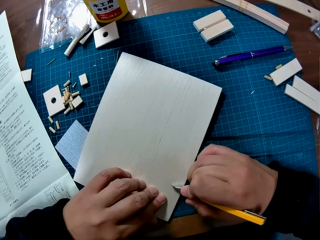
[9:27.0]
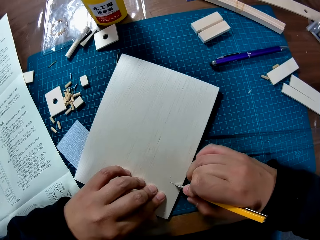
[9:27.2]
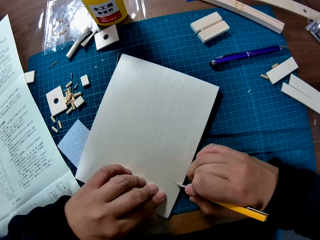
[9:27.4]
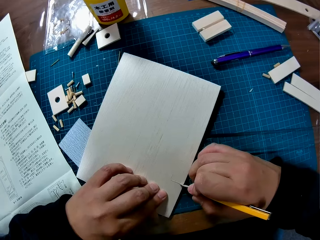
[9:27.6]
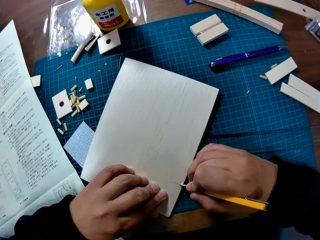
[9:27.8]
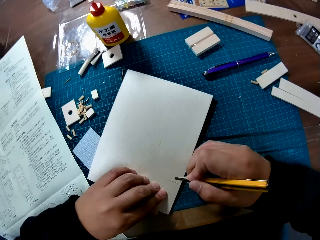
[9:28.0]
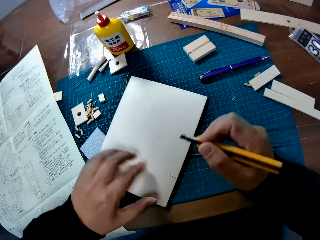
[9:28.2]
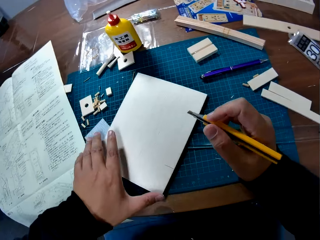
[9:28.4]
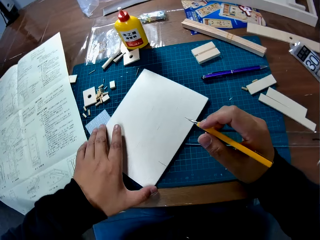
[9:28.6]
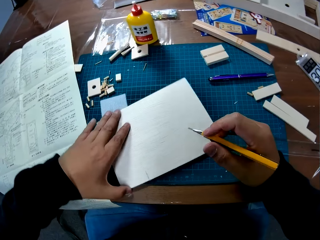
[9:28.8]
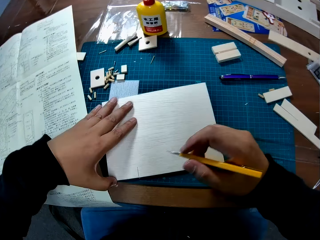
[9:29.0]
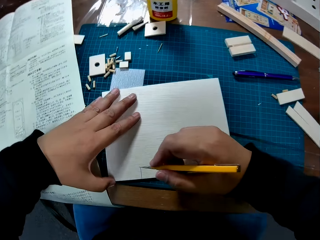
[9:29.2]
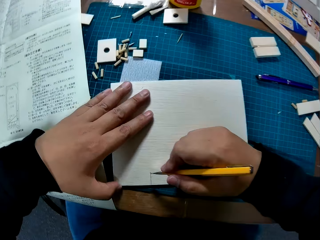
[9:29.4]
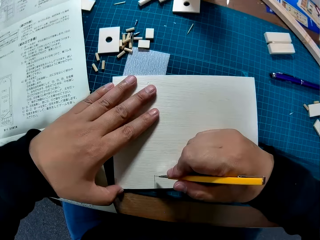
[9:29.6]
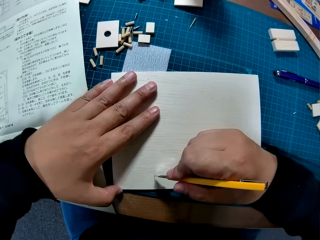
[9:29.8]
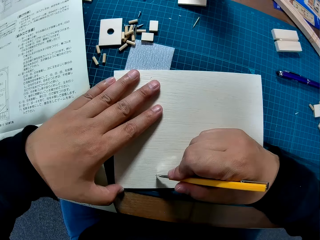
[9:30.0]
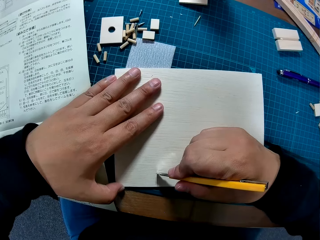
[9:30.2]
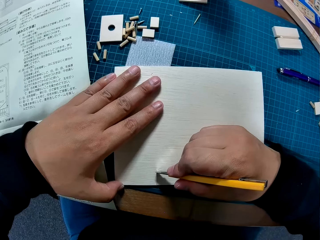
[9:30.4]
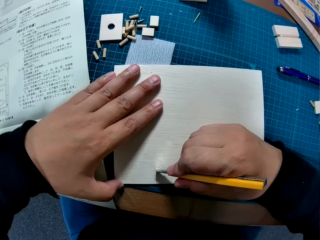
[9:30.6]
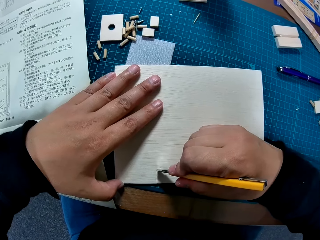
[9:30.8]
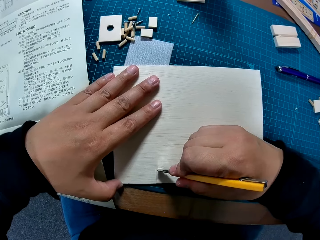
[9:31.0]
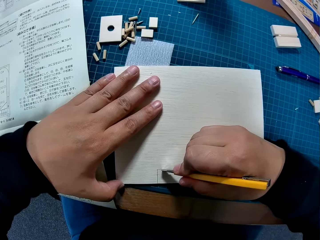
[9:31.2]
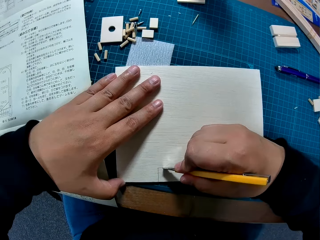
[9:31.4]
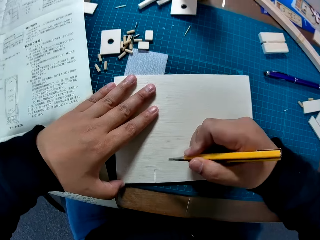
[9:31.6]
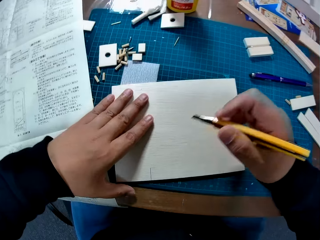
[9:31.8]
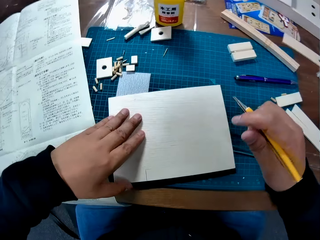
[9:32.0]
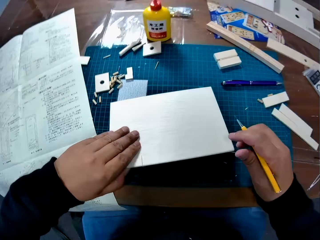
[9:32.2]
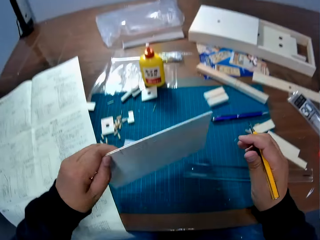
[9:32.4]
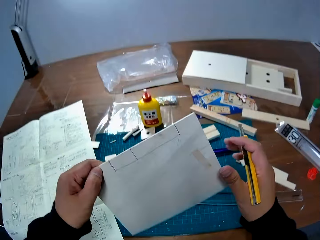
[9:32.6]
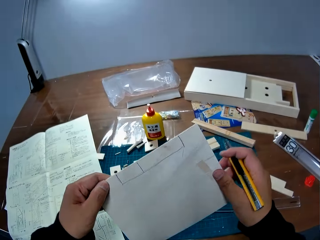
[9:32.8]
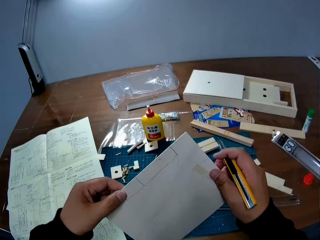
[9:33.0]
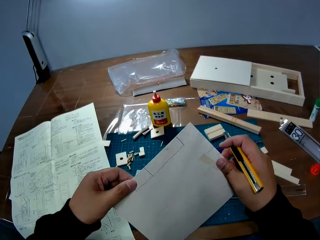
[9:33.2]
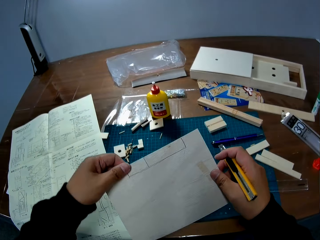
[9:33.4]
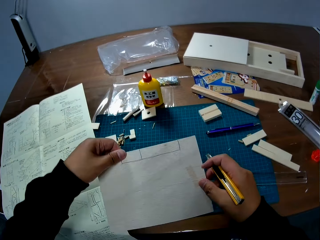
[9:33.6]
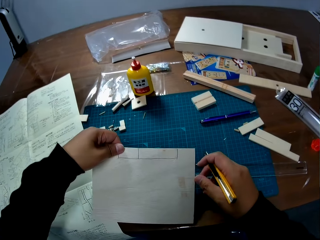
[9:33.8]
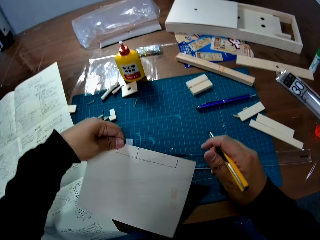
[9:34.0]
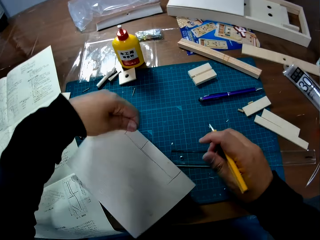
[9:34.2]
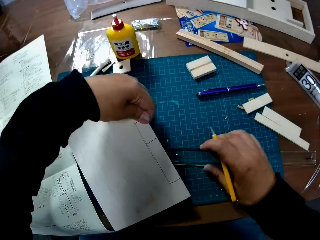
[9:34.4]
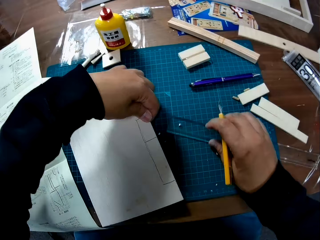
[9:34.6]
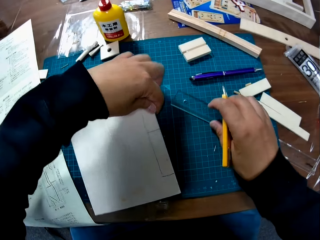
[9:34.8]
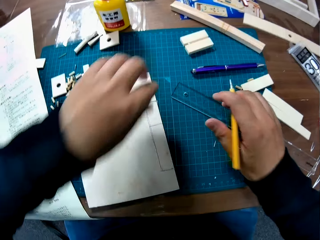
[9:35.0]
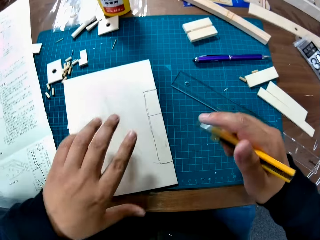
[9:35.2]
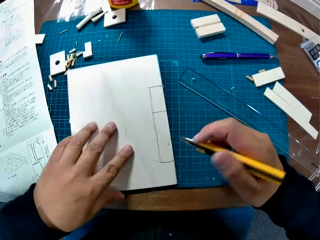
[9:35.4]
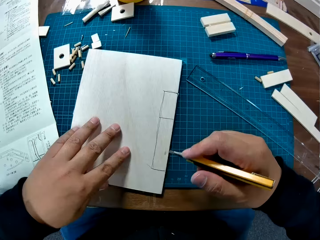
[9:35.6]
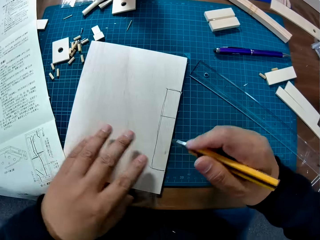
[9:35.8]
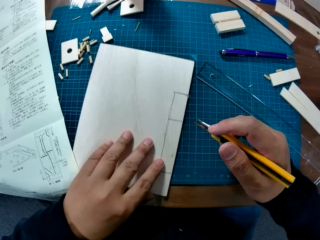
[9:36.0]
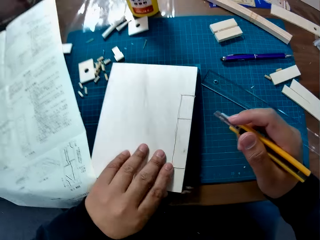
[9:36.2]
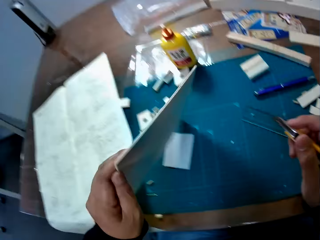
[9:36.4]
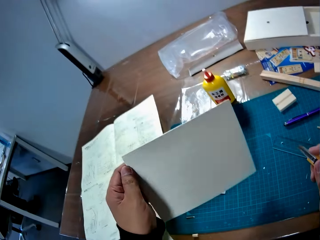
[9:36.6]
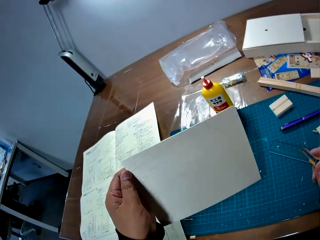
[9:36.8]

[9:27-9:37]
The camera wearer turns the laser. He cuts the laser. He holds the laser, holds up the laser. He checks the wood sheet in his hand. He places the wood sheet on the table.

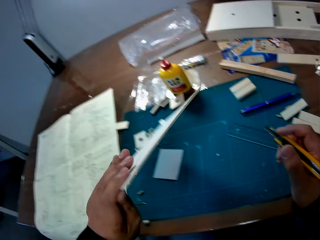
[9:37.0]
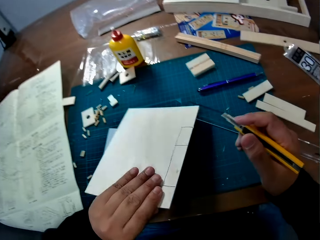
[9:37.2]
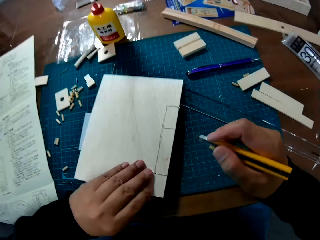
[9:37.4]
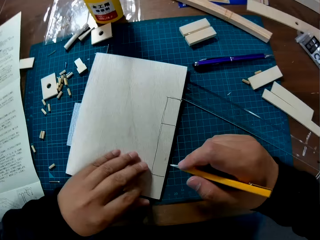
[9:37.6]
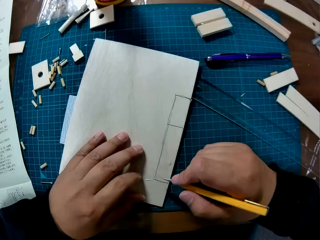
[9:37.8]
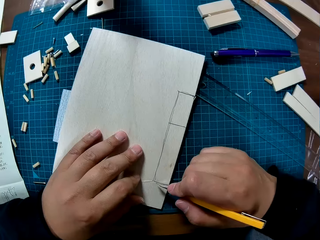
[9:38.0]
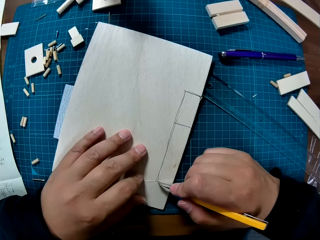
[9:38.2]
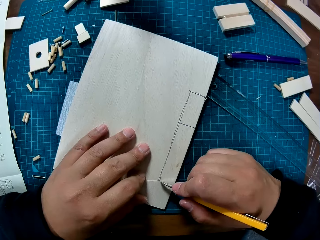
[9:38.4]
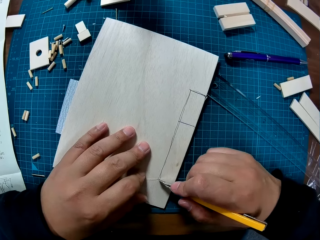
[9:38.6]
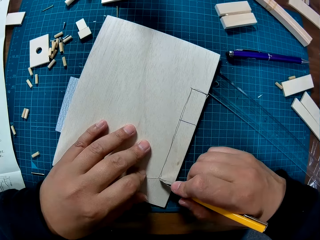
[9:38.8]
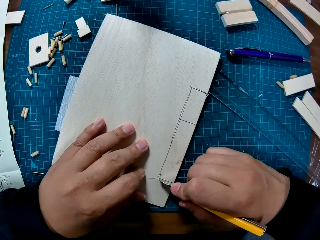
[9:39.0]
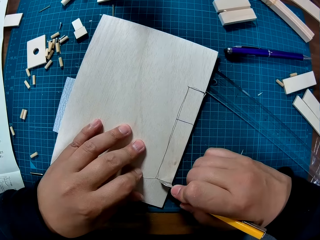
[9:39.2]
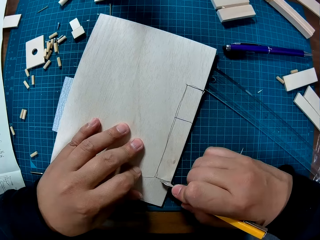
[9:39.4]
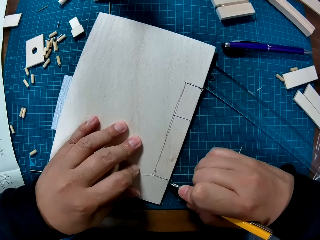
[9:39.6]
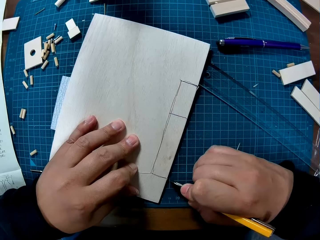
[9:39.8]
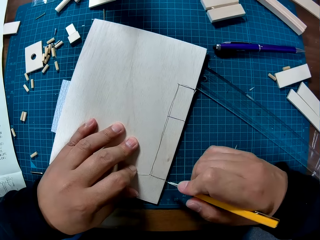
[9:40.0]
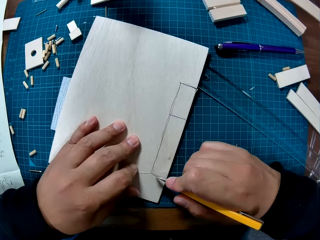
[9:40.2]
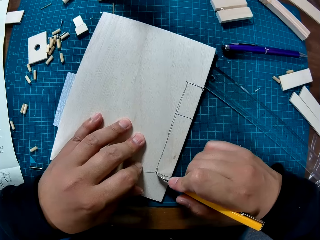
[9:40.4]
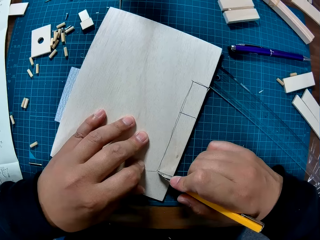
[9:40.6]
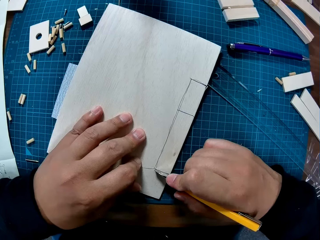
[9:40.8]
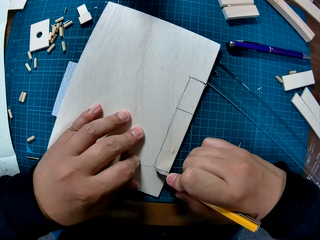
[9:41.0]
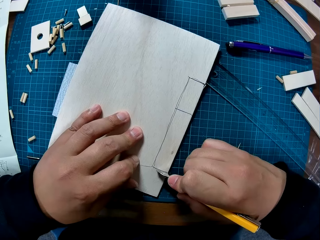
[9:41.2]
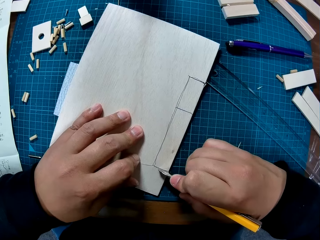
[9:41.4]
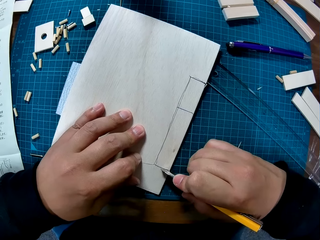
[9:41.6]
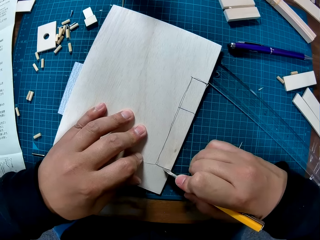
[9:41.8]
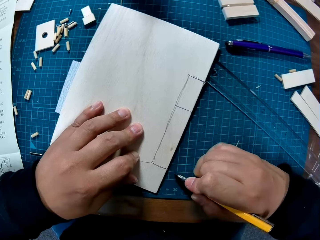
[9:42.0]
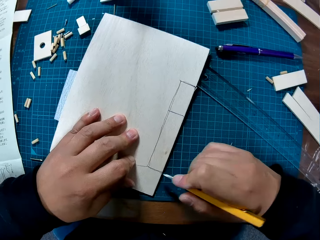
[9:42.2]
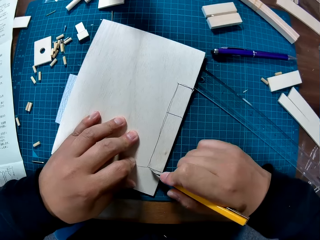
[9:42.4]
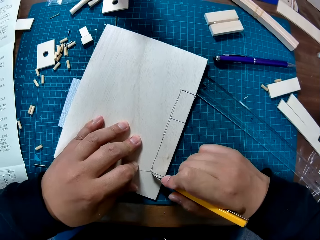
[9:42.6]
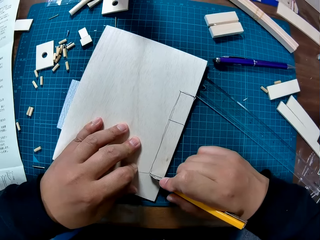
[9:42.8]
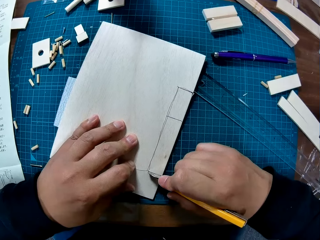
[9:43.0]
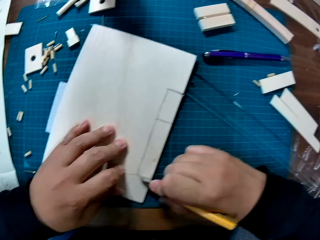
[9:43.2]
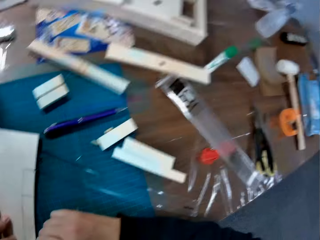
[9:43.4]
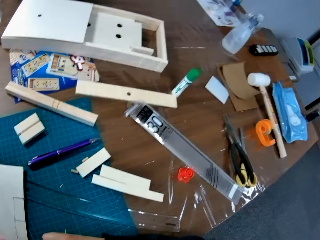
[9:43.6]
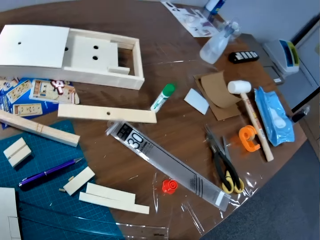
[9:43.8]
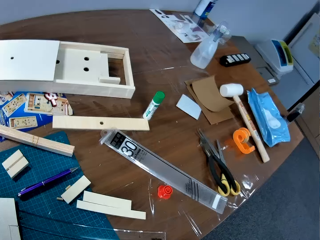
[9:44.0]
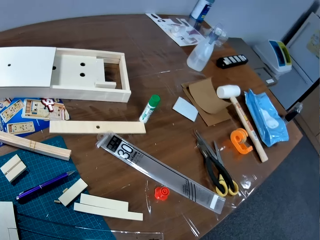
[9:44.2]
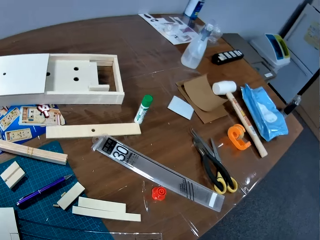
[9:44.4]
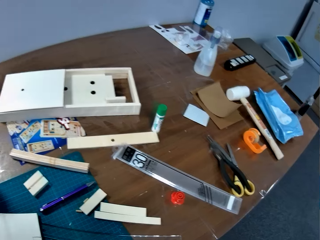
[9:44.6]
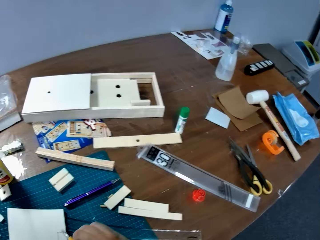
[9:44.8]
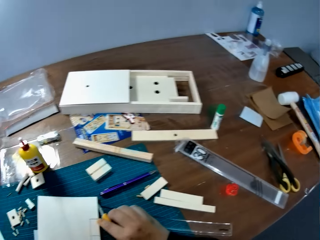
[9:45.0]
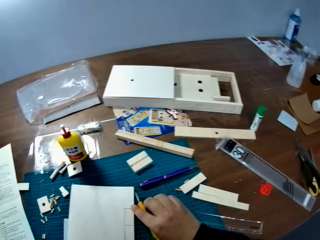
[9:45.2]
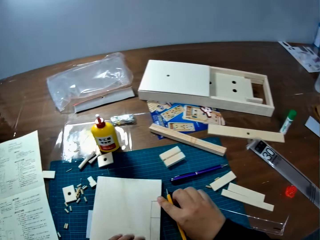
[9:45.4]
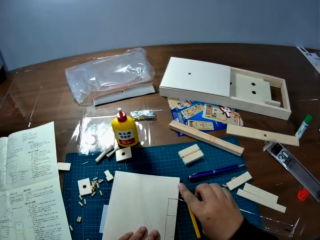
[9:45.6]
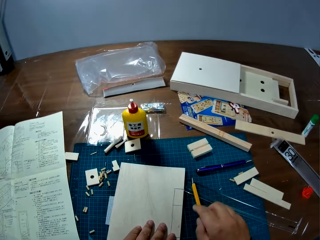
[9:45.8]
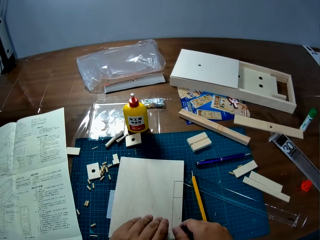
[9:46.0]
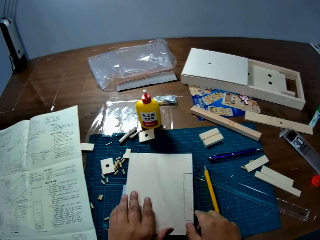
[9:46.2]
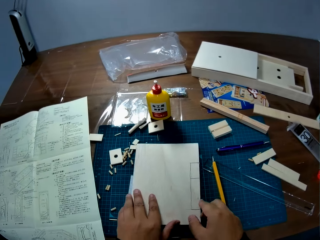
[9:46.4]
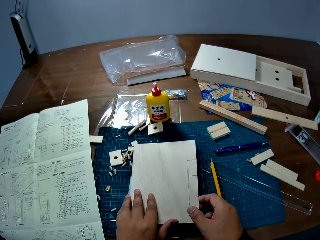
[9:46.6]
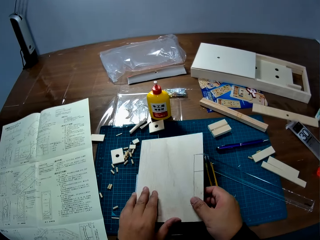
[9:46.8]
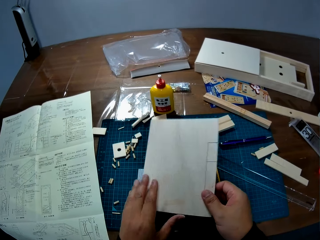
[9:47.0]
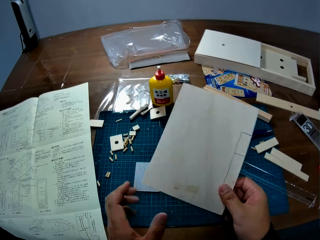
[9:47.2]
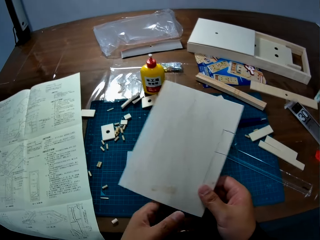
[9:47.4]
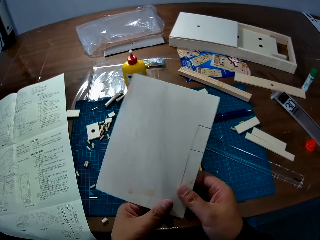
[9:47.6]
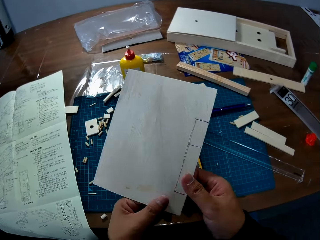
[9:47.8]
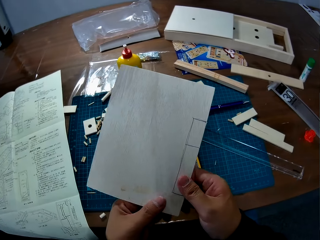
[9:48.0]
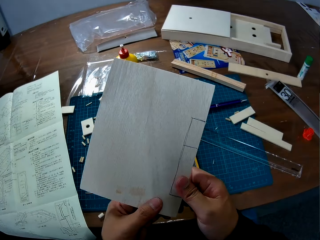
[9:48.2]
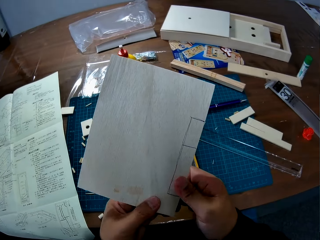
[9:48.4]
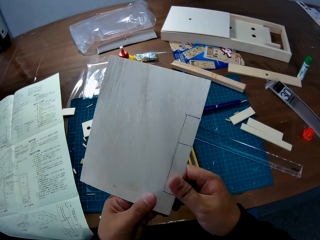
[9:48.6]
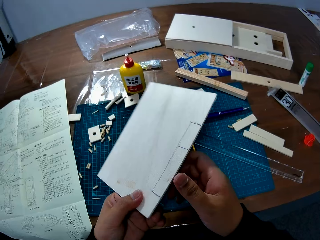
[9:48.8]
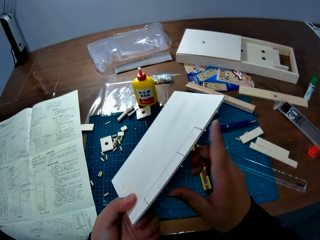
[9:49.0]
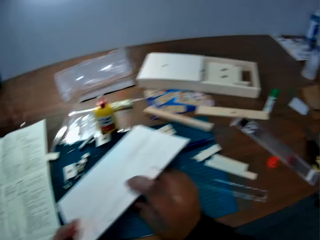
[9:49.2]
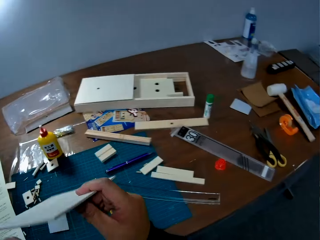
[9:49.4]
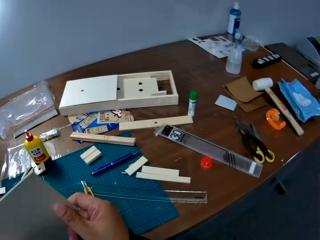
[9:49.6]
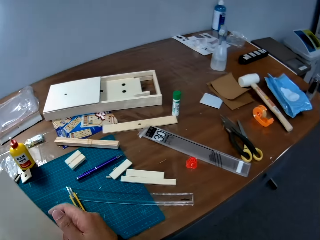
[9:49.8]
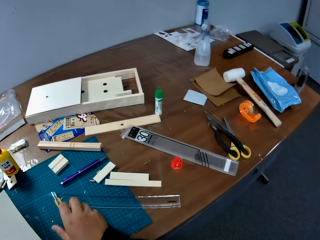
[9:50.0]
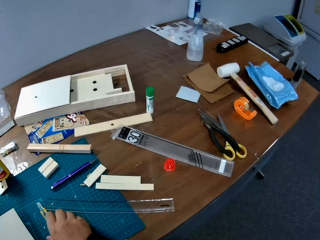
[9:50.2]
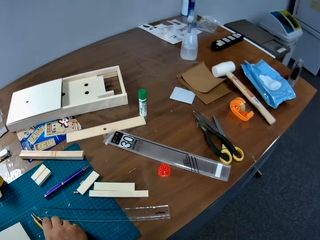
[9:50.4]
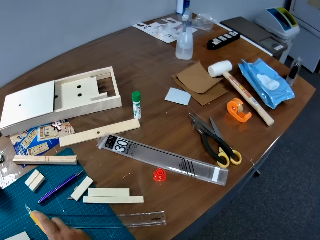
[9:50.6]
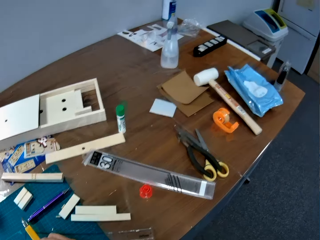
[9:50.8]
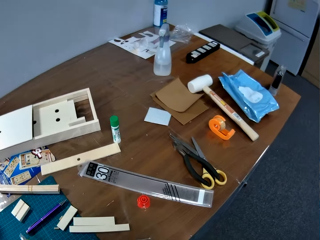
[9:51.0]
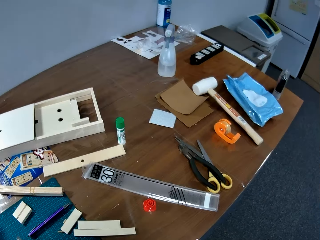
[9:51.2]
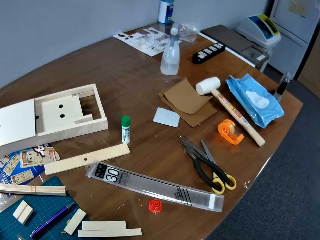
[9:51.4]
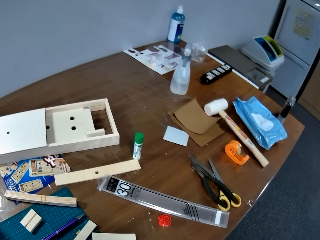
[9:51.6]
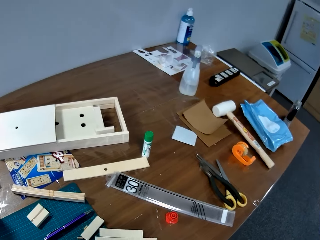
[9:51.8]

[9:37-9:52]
The camera wearer holds the laser or wood sheet. He checks the other side of the wood sheet and places the wood sheet on the table. He cuts the wood sheet with the snap knife. He cuts the laser. He changes direction. He places the snap knife on the table. He holds the laser craft. He takes the wood sheet from the table. He pushes the cut part of the wood sheet with his right hand. He turns the laser craft. He changes direction. He places the wood sheet on the table. He picks up the snap knife from the table.
